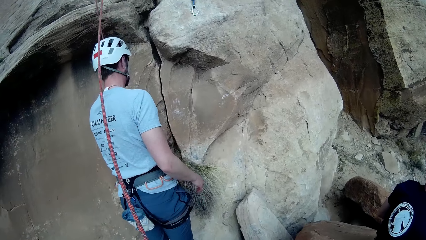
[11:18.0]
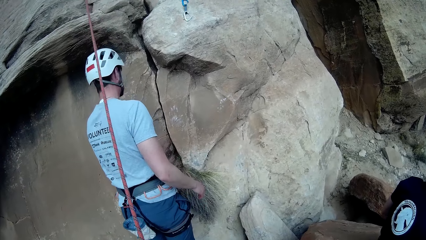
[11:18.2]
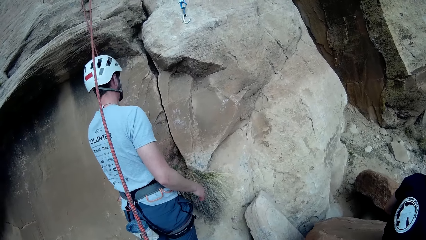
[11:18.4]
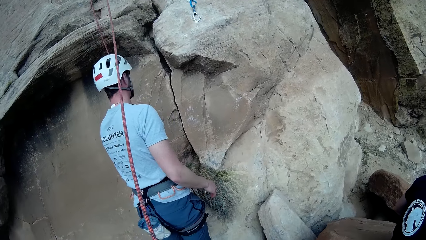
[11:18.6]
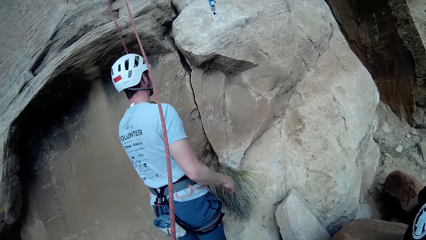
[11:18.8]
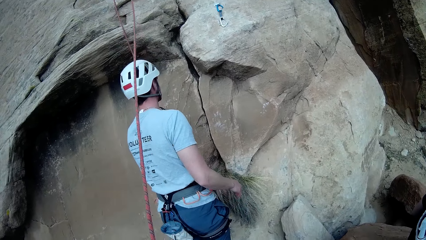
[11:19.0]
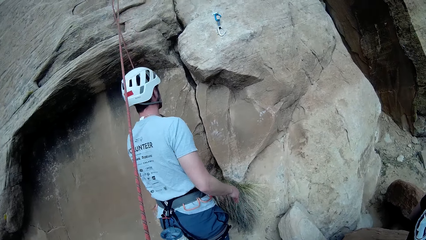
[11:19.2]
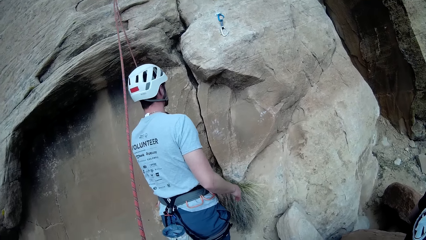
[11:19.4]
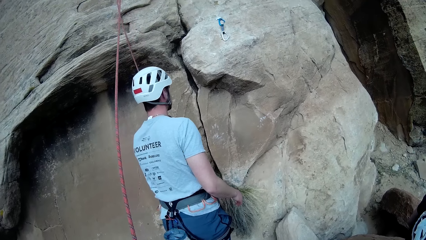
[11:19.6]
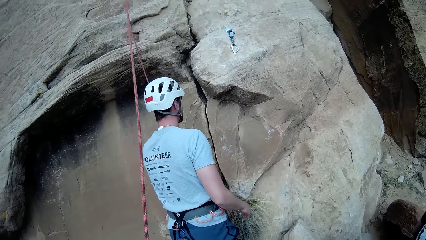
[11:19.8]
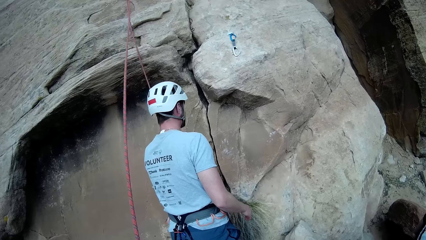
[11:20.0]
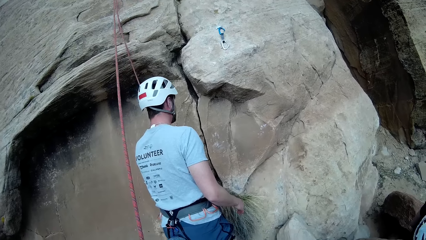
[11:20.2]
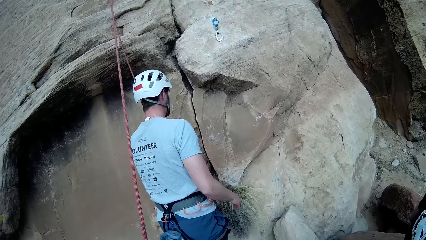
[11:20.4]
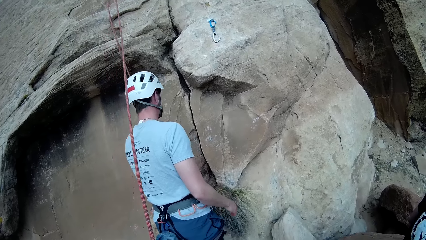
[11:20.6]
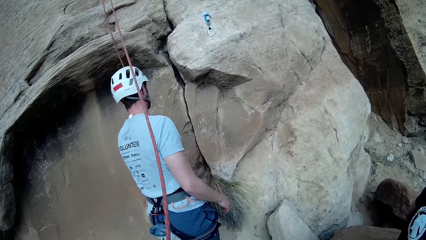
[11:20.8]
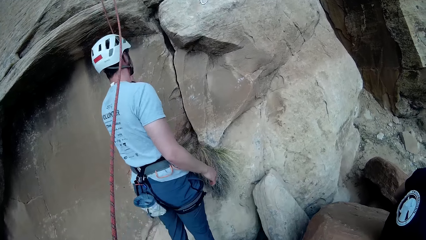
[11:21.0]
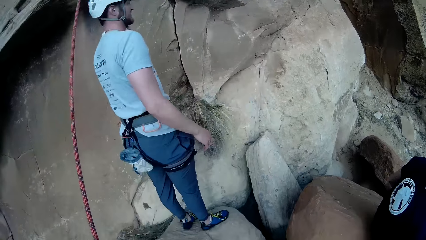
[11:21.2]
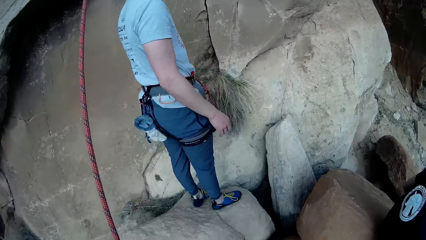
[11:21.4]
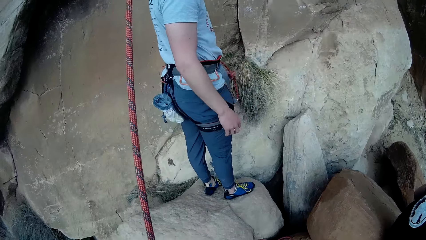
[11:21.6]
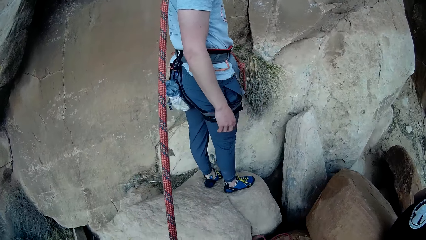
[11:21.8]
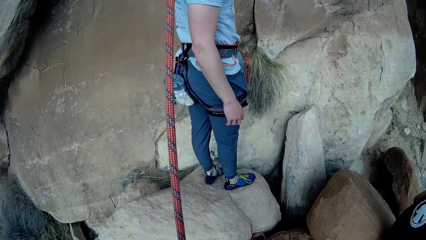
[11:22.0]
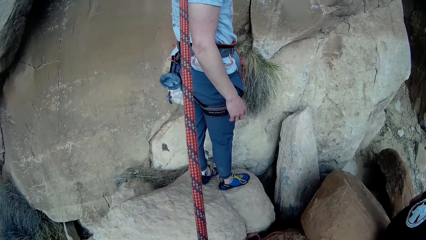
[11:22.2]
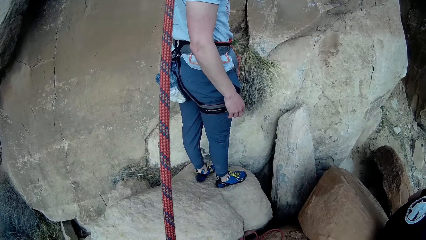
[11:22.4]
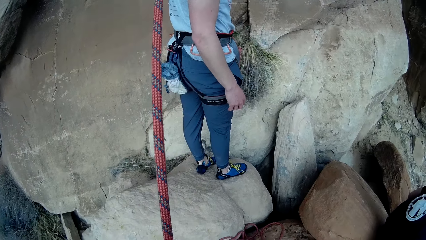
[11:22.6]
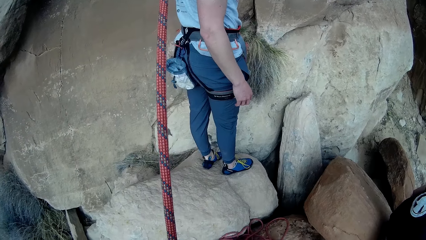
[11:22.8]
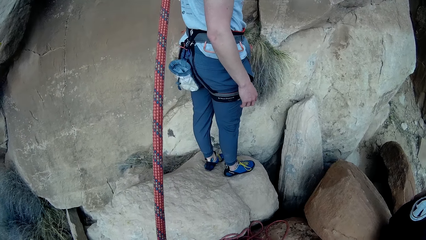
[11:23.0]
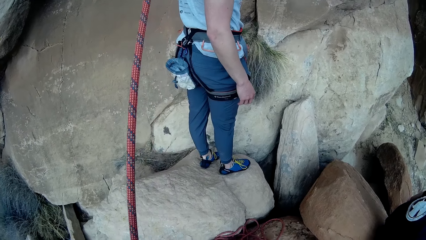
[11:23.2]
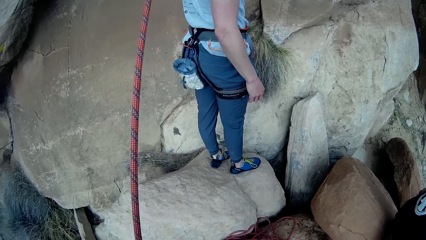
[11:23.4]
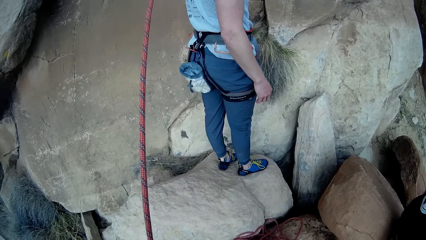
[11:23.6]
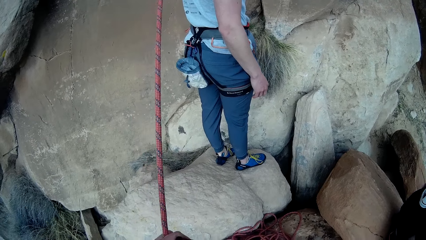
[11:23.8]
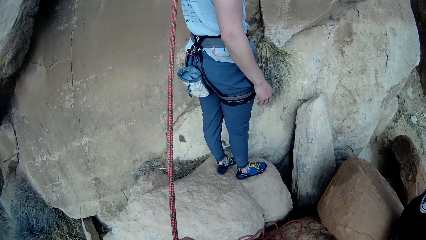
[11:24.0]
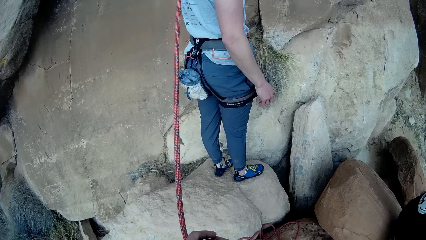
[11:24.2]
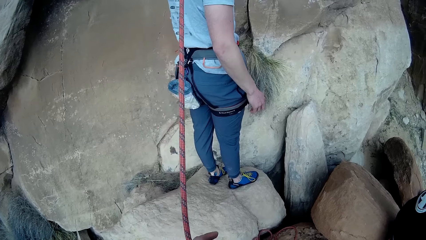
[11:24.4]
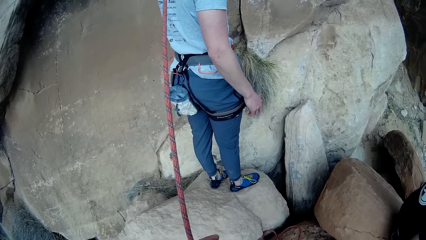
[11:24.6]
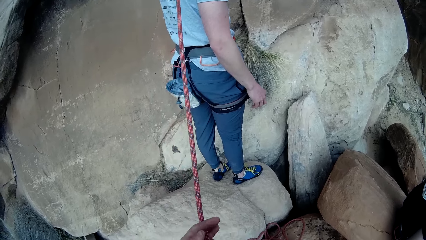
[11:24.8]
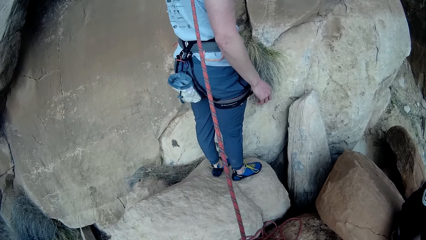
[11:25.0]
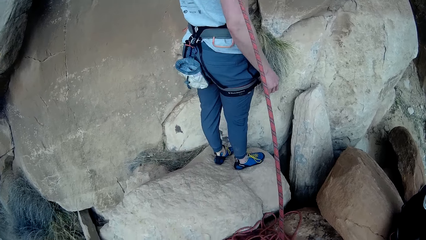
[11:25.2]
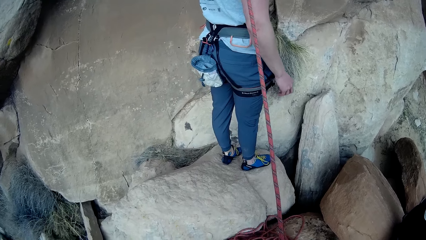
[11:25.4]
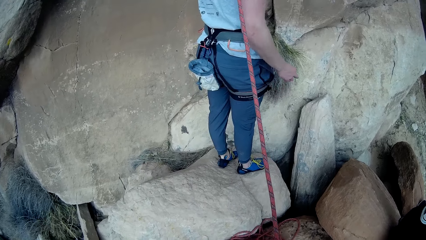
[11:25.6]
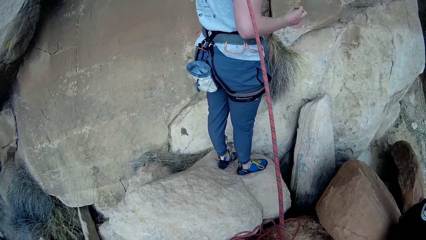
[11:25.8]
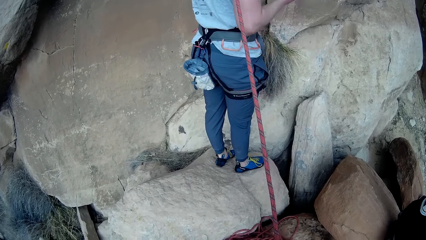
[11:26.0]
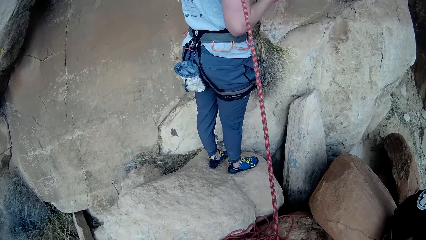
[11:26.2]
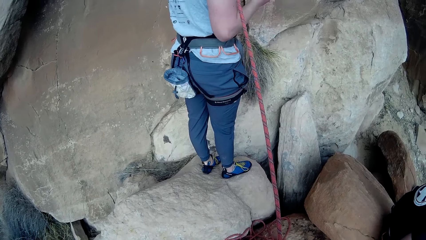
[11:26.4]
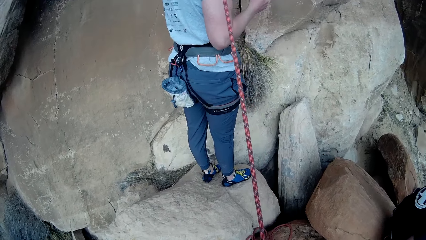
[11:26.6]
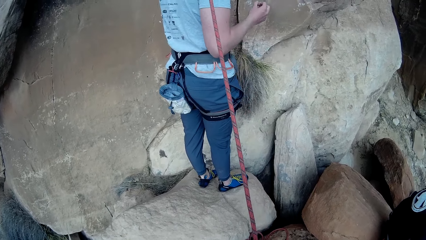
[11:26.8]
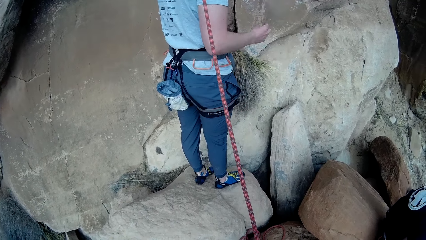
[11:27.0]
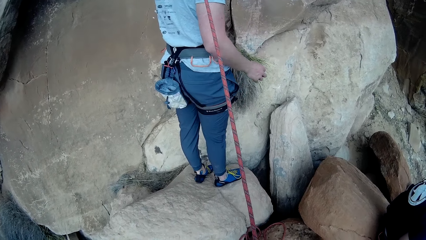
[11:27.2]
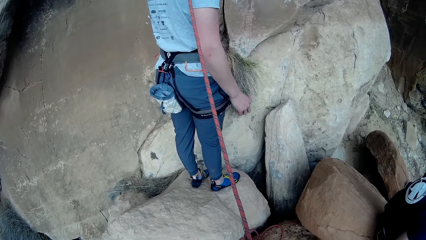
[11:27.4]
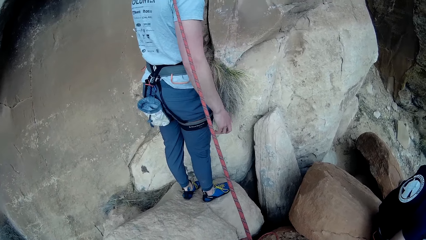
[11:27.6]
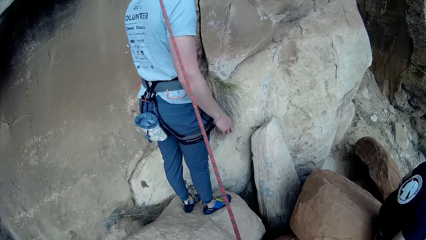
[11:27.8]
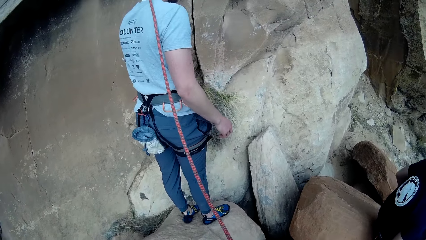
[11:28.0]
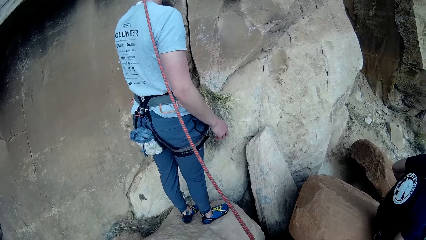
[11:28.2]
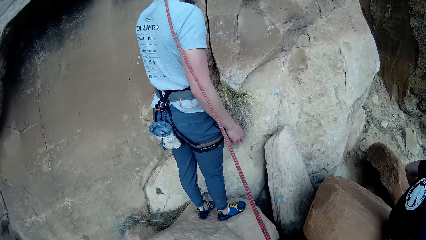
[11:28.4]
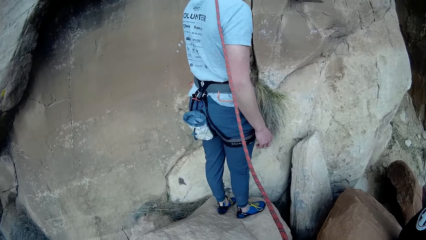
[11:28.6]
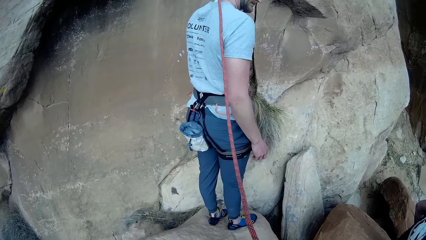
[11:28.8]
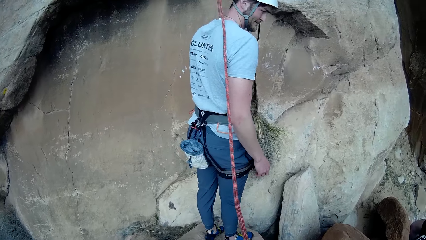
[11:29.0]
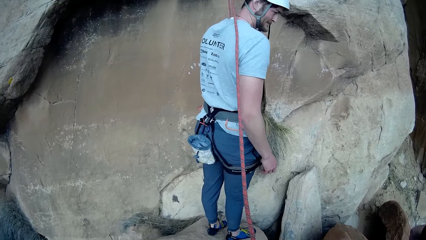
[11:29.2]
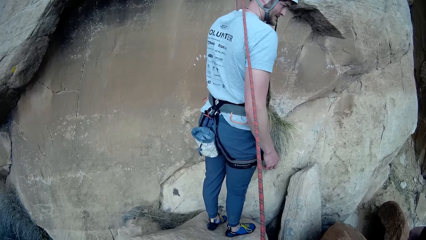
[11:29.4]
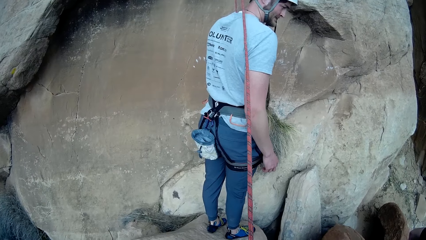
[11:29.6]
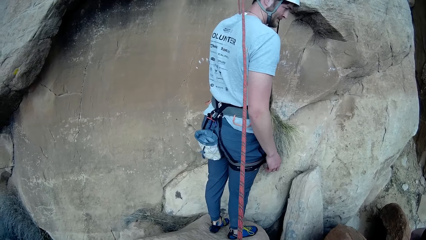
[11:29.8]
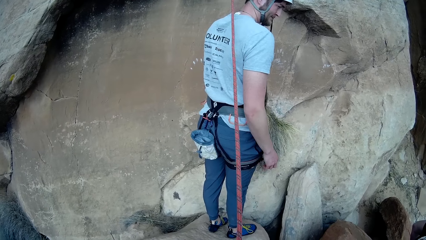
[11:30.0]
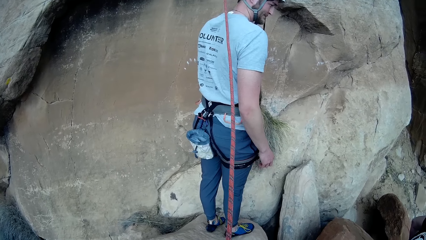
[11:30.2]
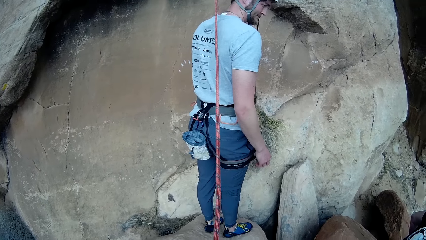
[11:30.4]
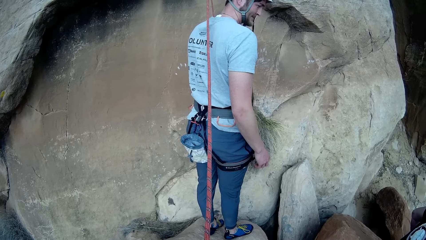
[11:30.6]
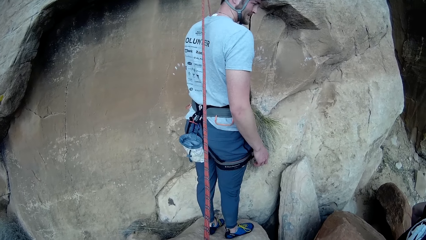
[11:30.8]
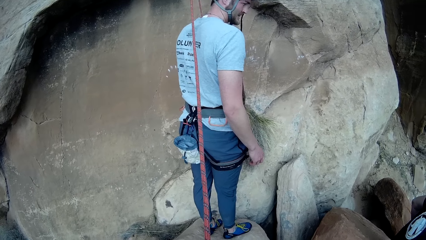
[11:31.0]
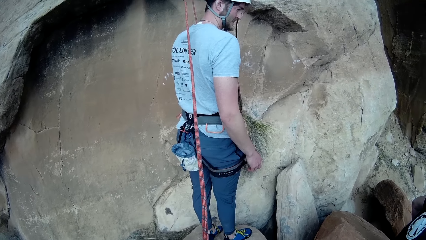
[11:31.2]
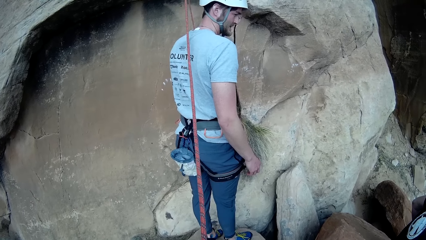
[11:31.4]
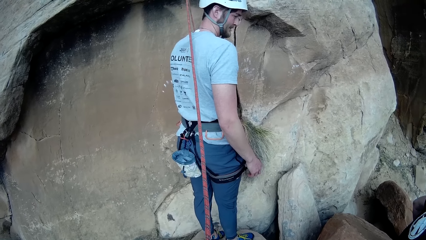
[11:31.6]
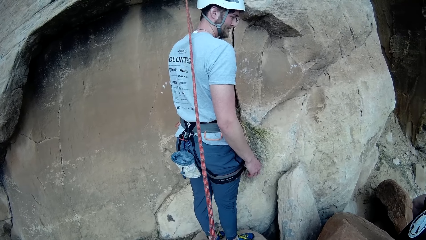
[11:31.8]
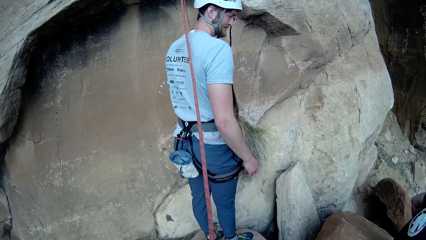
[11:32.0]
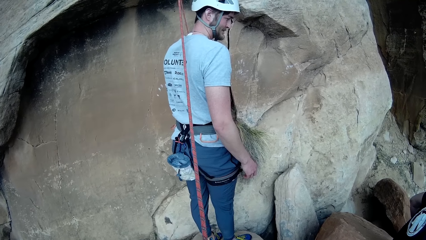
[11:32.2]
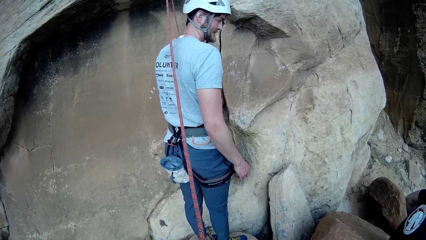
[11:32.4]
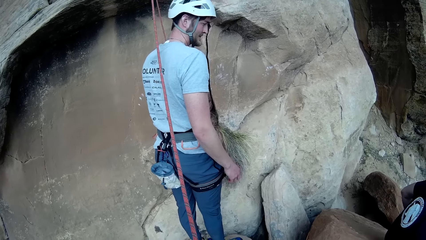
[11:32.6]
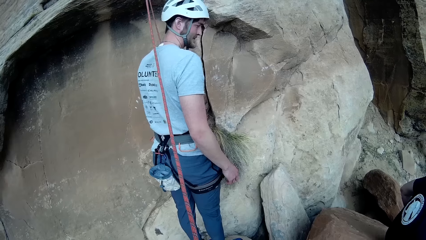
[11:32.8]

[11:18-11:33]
A man lifts a hand and lowers a hand.
